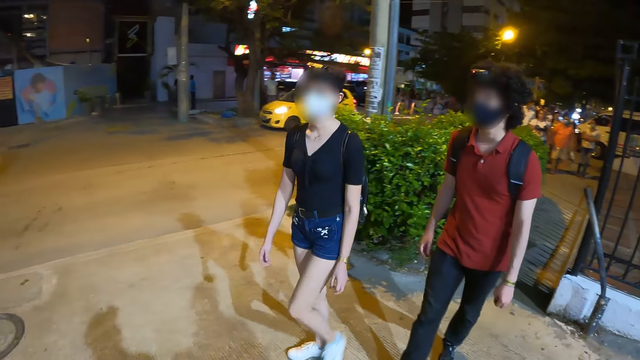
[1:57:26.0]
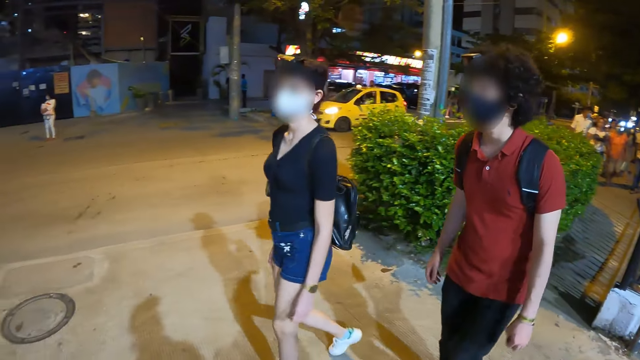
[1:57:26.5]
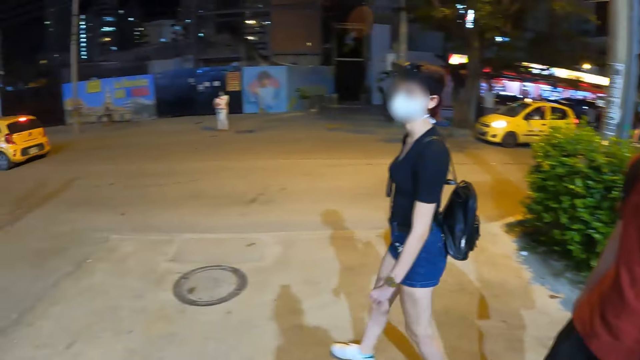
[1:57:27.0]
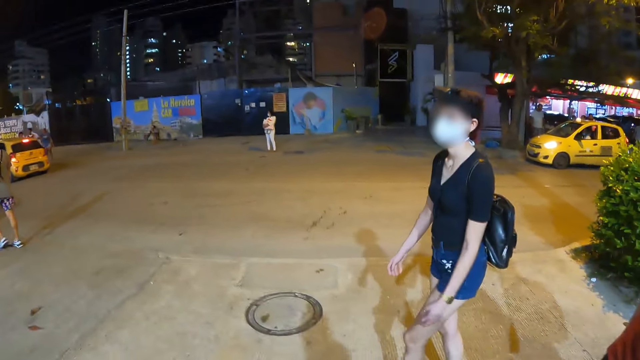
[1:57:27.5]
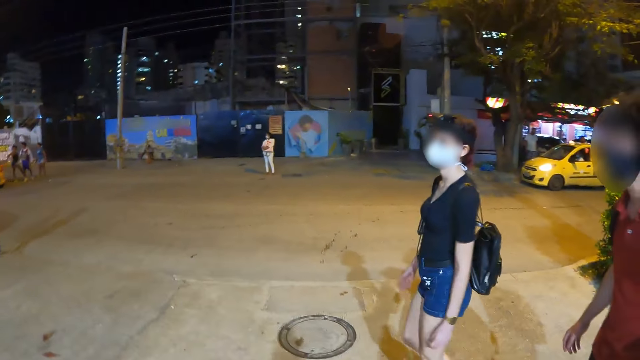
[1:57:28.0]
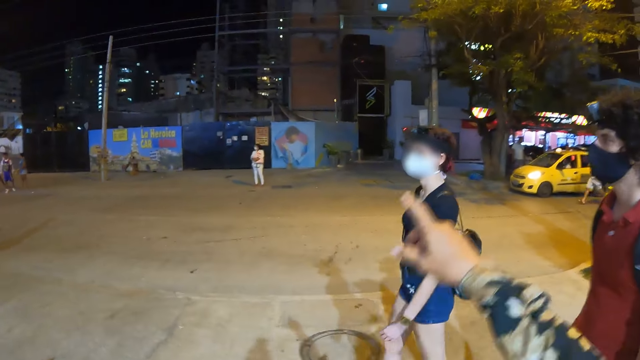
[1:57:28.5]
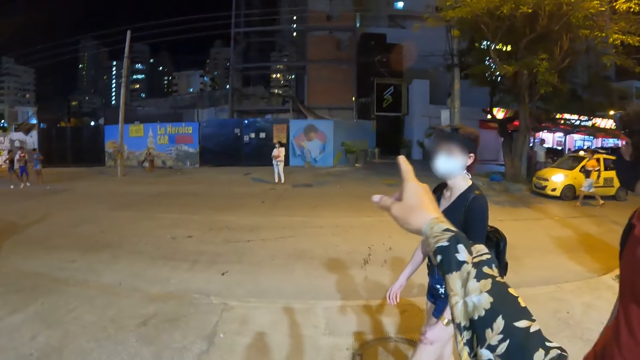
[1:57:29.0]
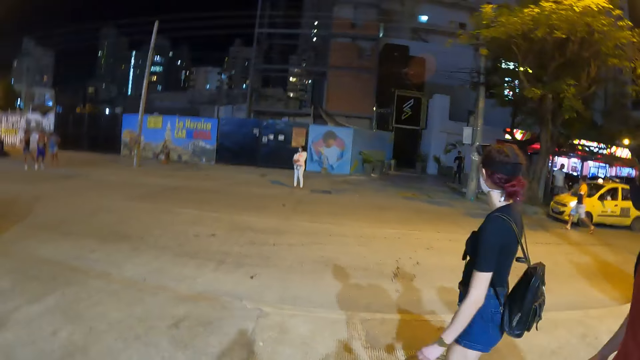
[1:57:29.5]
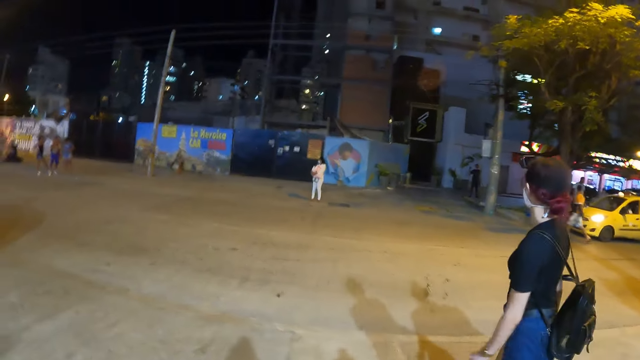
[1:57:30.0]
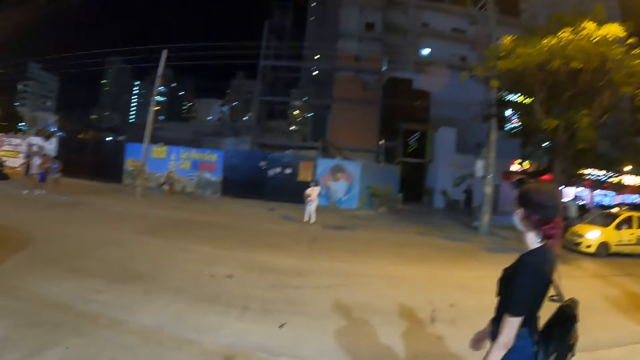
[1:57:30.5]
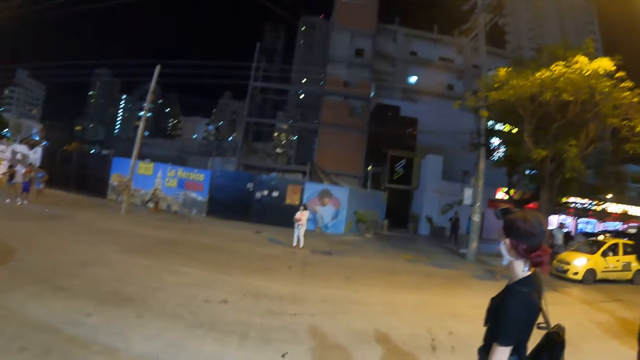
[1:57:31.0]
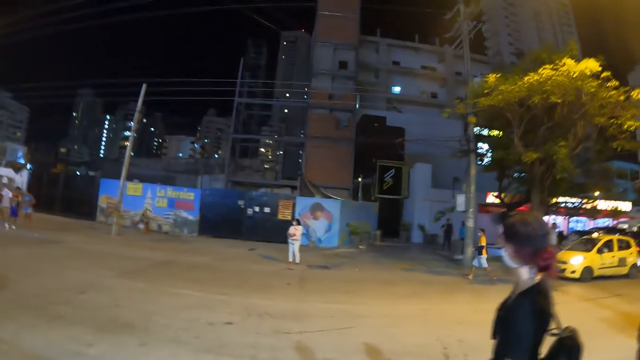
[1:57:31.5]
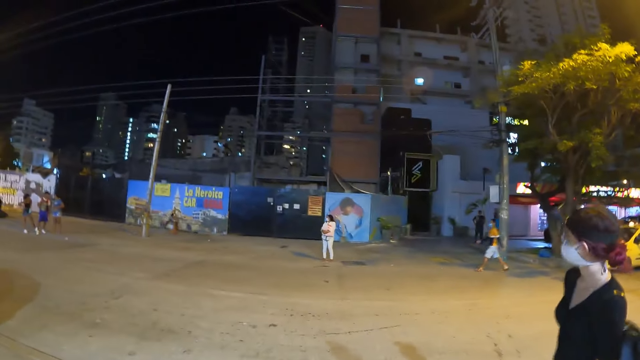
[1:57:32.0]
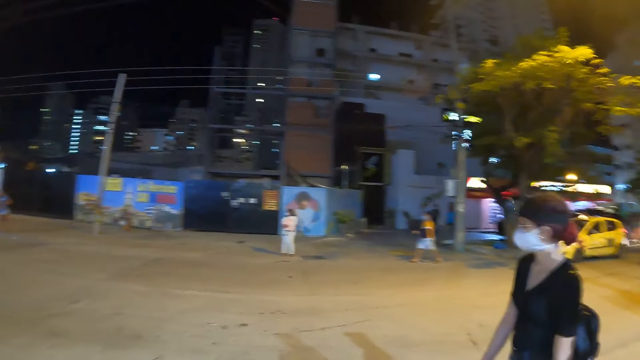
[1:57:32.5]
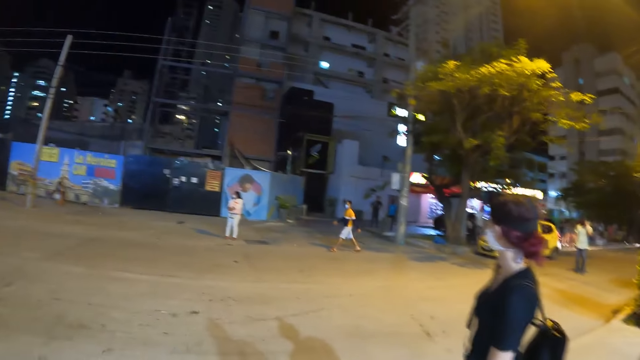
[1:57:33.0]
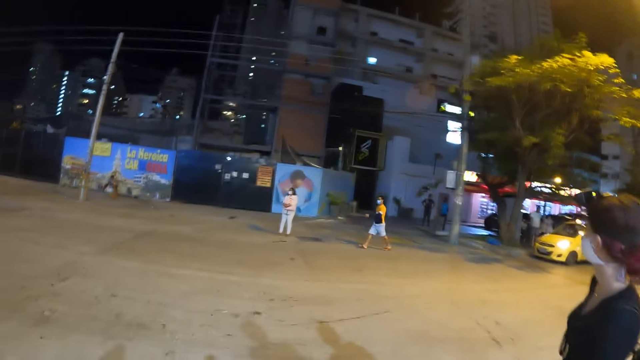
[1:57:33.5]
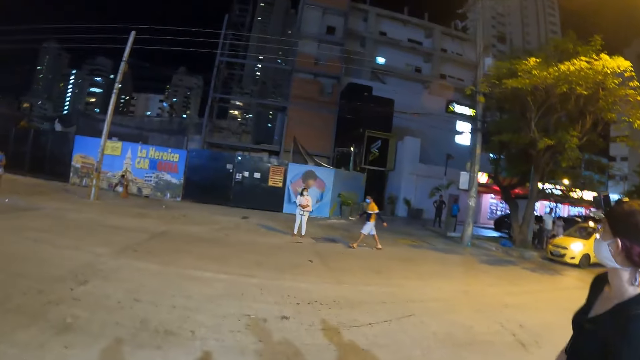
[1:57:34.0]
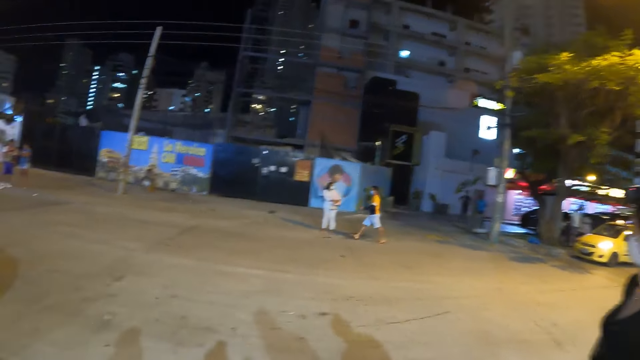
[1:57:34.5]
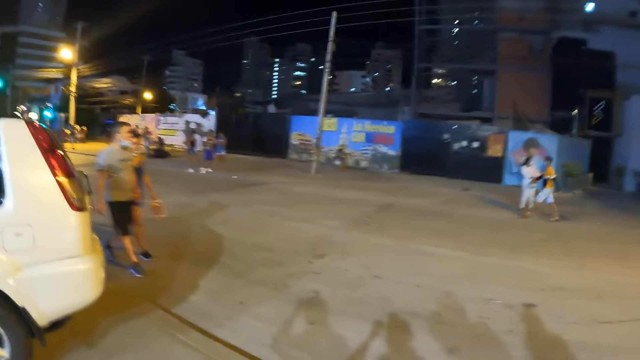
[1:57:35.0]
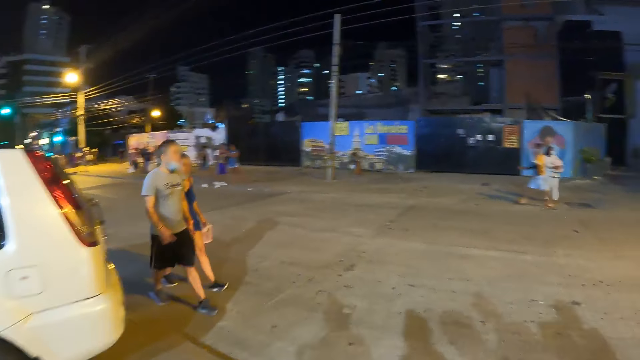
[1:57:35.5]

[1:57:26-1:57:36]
The camera wearer interacts with the woman and the man. They look at the woman. They walk along the road.

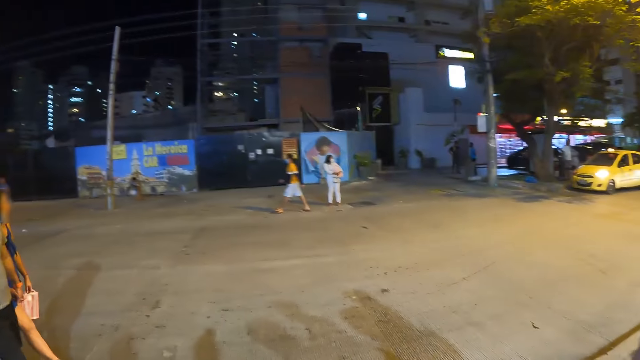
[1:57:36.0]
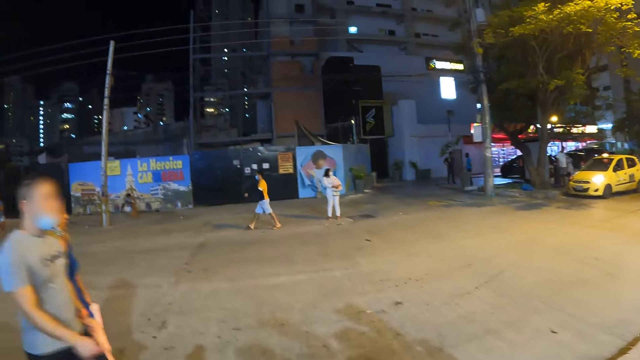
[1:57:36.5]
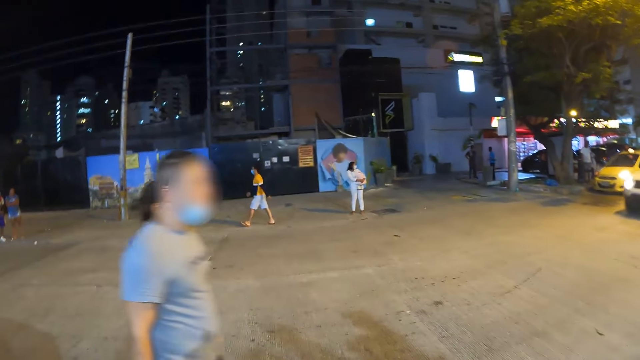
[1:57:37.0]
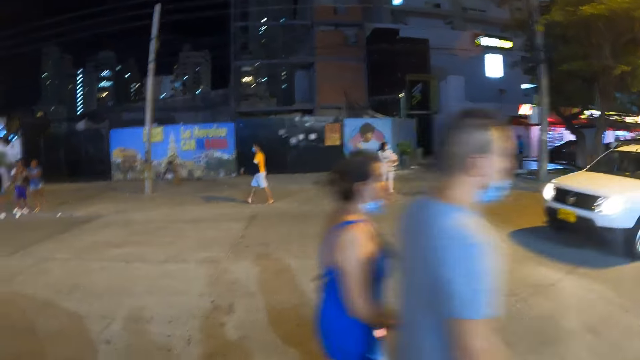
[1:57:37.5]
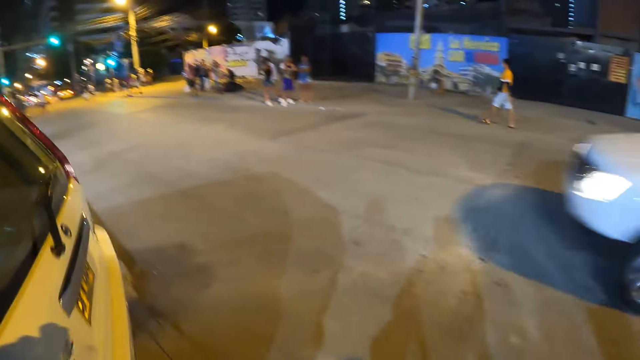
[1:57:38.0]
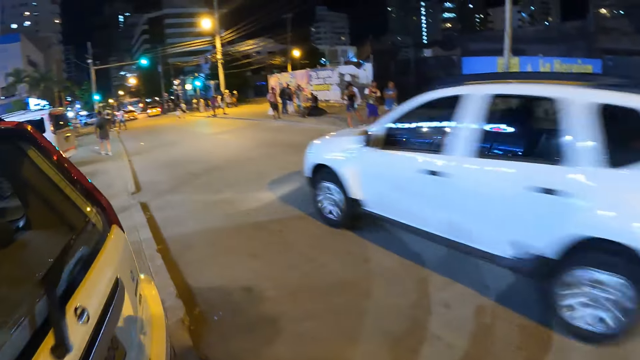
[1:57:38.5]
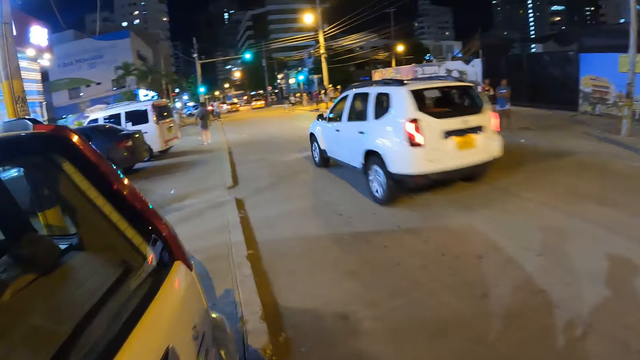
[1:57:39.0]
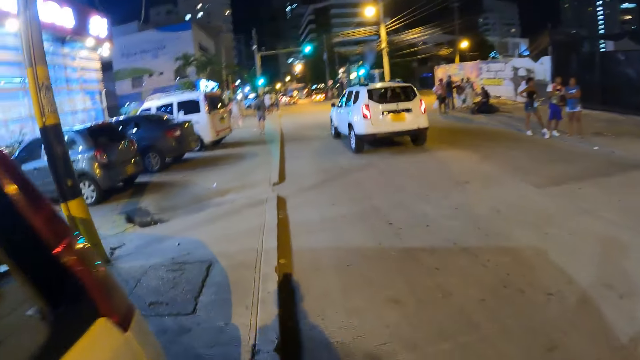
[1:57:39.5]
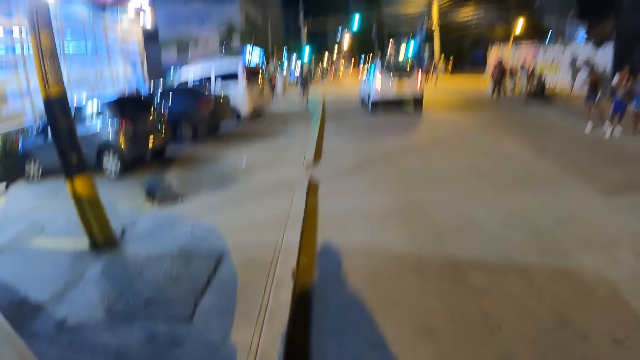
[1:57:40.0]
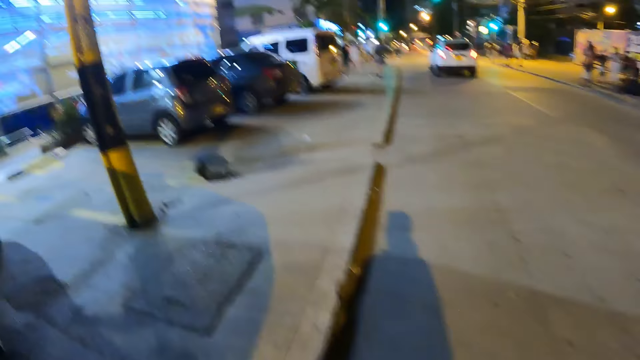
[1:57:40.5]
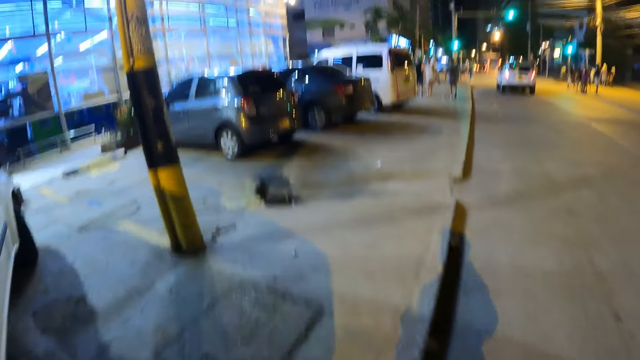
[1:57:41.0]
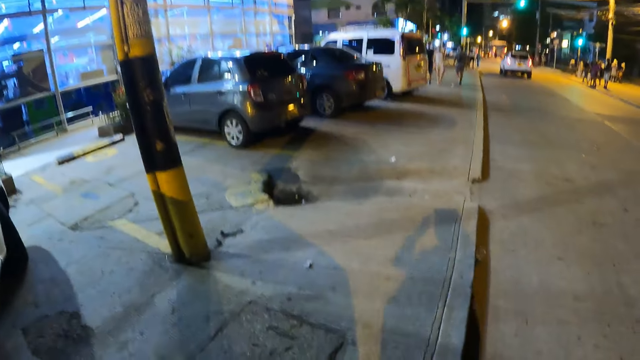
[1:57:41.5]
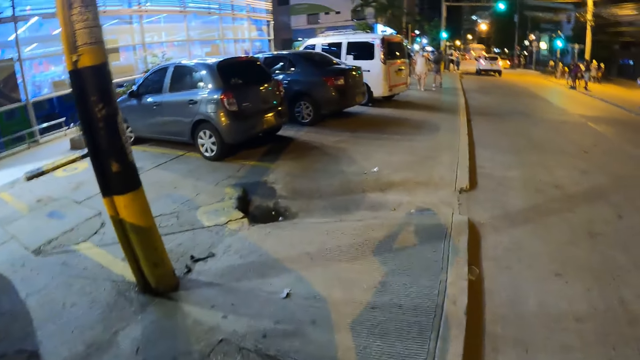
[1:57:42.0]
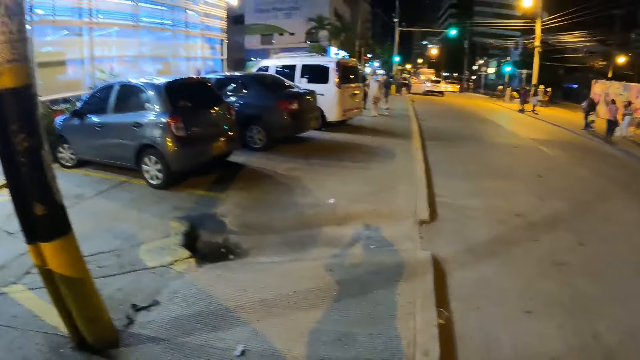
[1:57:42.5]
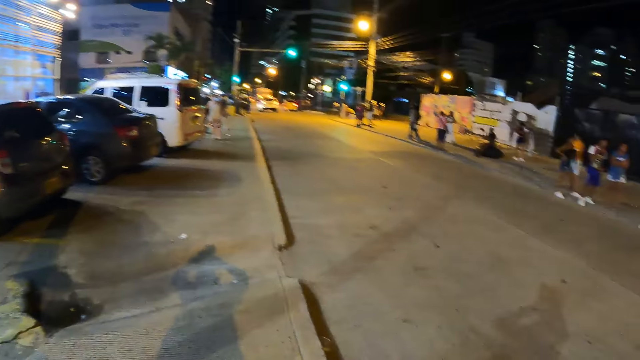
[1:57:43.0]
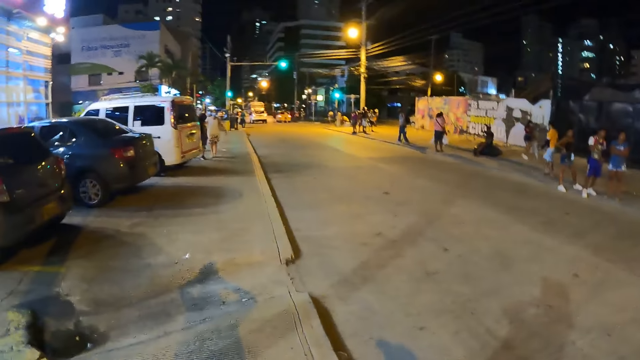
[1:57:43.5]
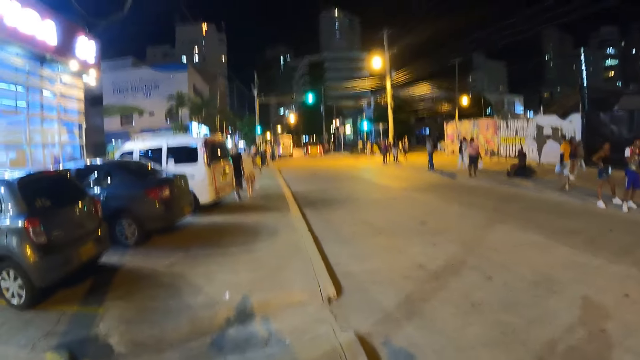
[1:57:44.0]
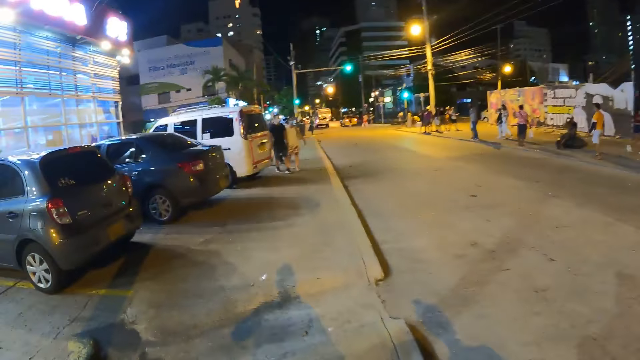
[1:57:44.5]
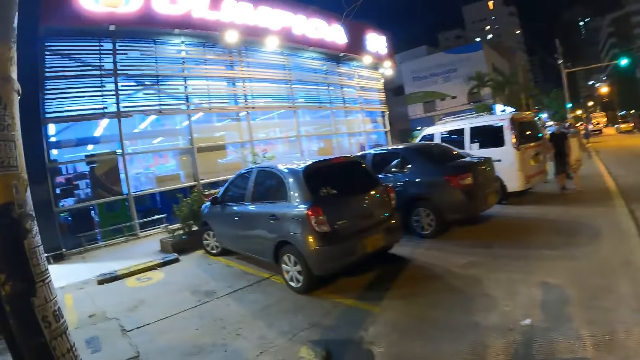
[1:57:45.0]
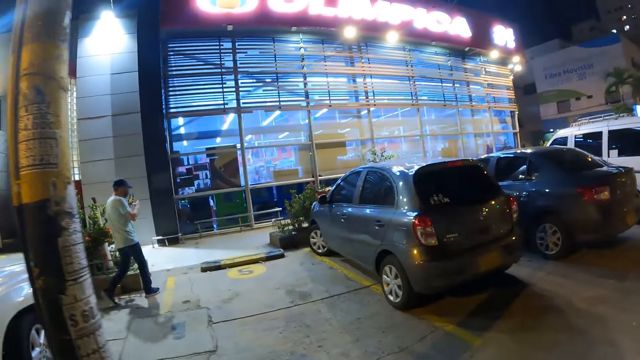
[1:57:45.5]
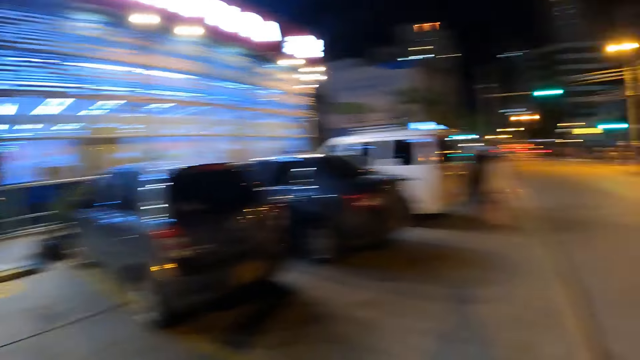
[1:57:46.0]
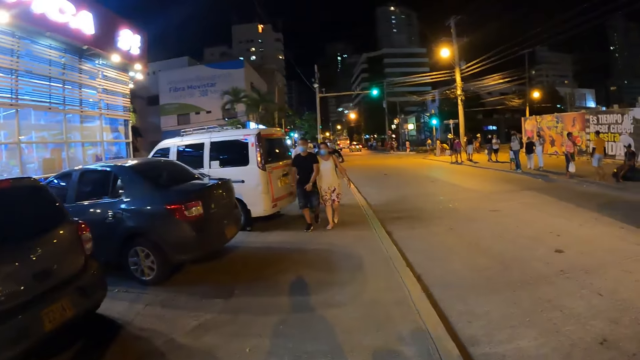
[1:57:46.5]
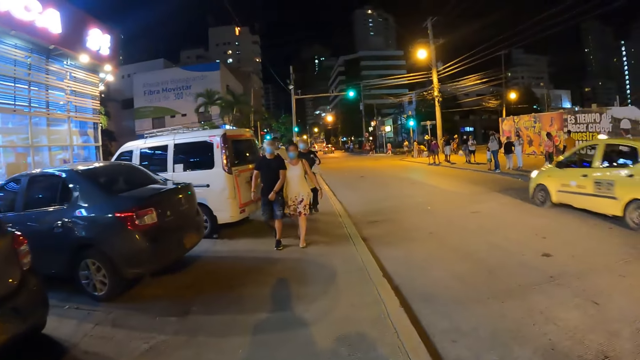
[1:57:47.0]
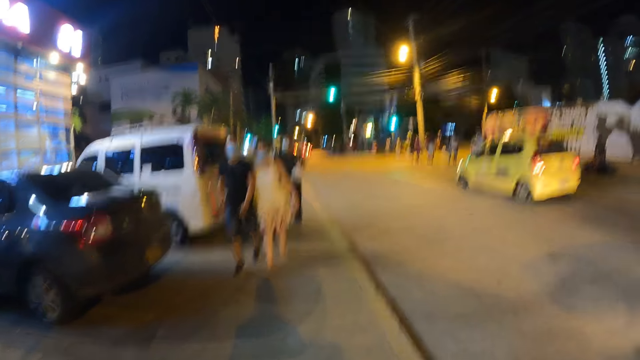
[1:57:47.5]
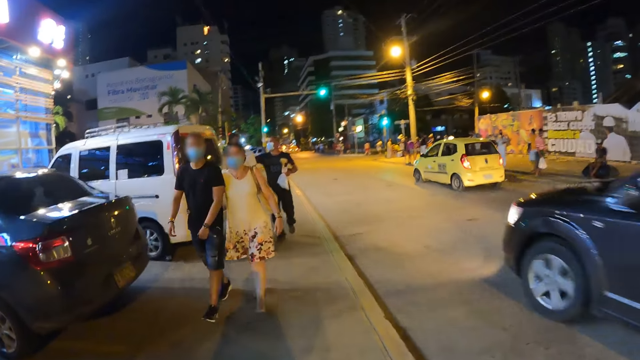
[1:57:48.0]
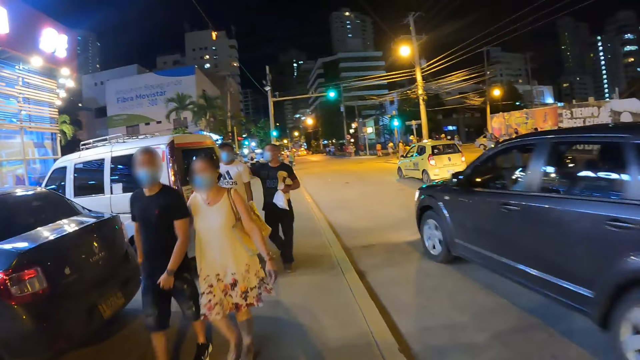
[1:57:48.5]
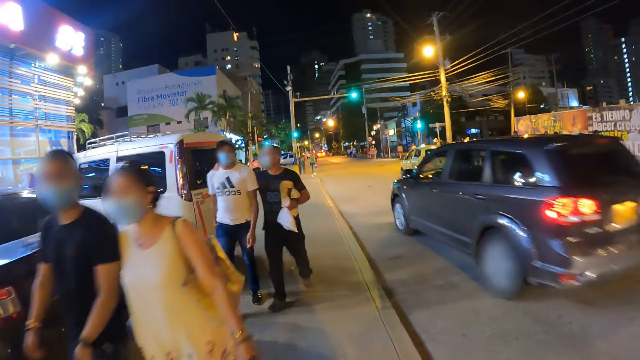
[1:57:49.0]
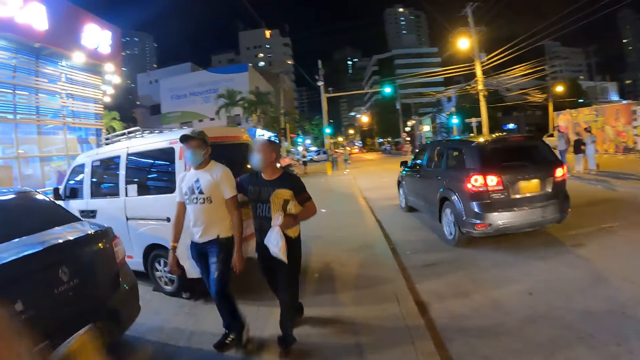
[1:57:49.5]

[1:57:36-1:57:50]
A white car drives past the camera wearer. A man walks past the camera wearer along with a woman. The camera wearer walks on the sidewalk. They look around the road. They walk along the road.
